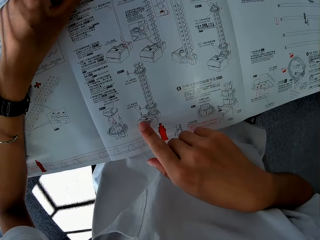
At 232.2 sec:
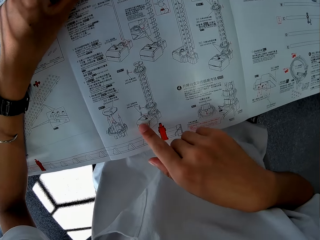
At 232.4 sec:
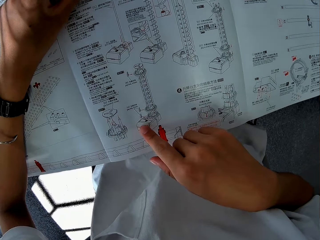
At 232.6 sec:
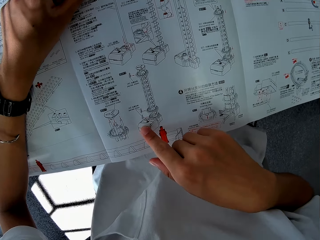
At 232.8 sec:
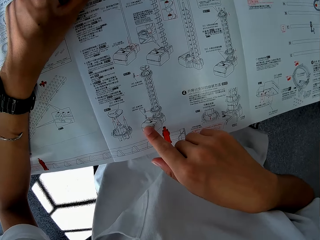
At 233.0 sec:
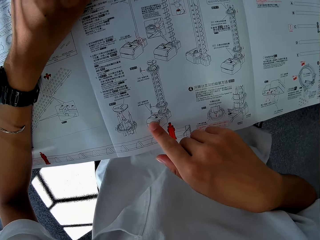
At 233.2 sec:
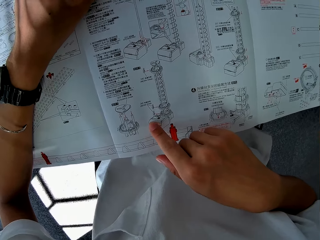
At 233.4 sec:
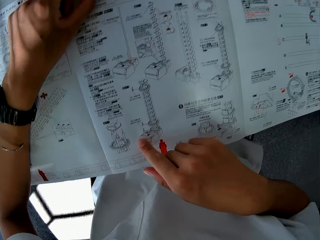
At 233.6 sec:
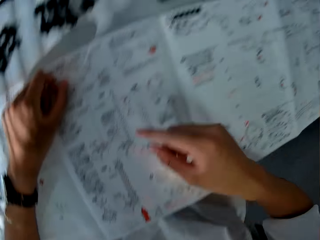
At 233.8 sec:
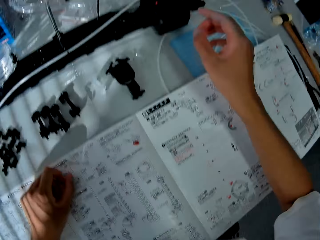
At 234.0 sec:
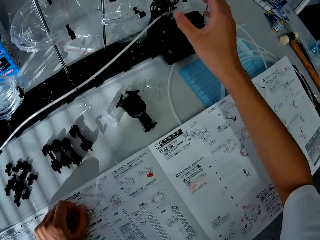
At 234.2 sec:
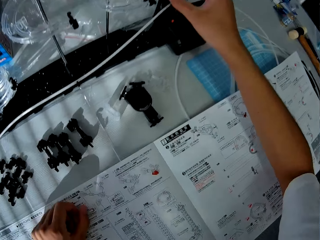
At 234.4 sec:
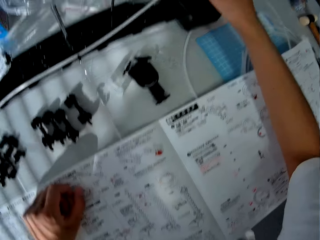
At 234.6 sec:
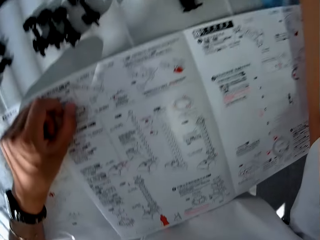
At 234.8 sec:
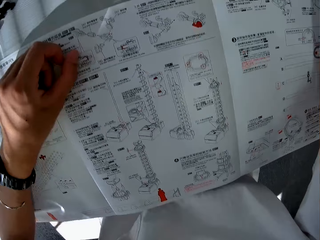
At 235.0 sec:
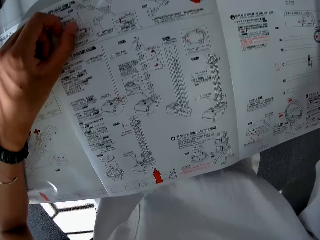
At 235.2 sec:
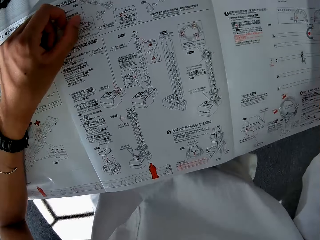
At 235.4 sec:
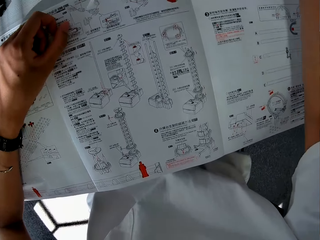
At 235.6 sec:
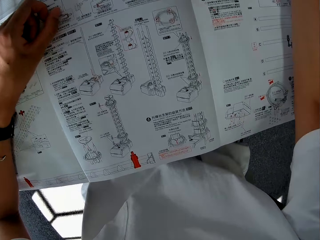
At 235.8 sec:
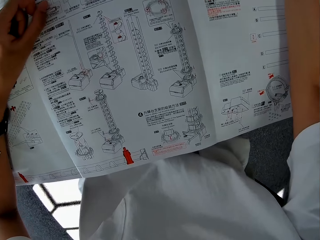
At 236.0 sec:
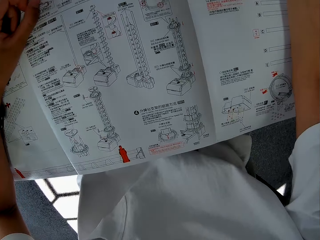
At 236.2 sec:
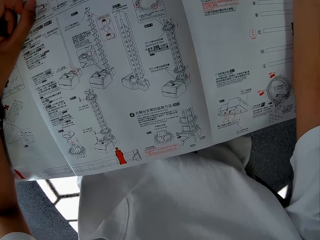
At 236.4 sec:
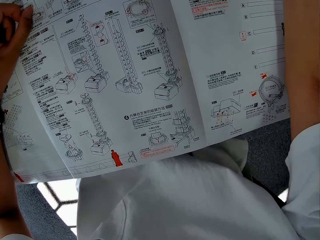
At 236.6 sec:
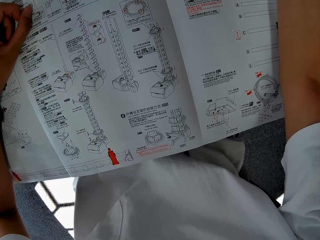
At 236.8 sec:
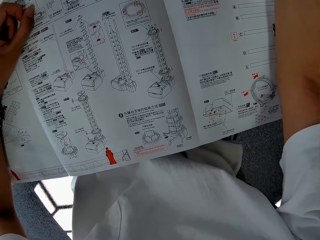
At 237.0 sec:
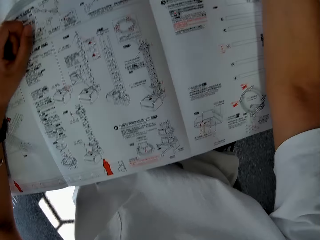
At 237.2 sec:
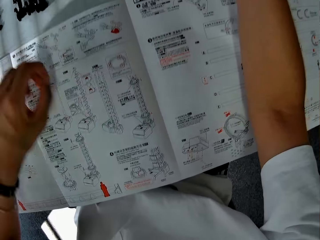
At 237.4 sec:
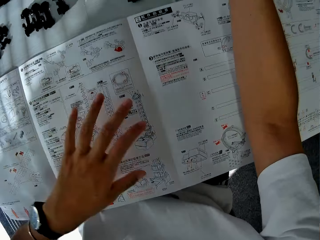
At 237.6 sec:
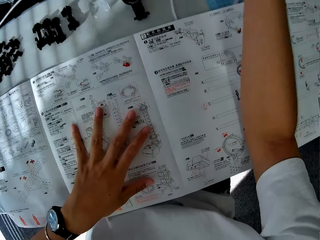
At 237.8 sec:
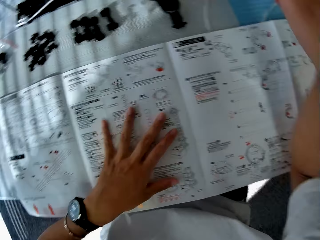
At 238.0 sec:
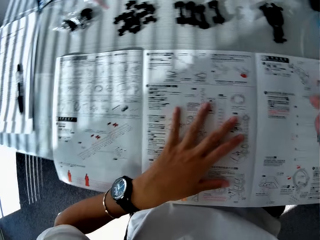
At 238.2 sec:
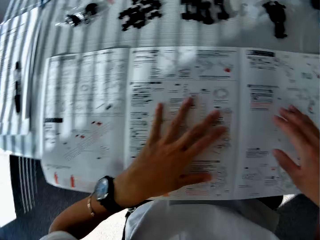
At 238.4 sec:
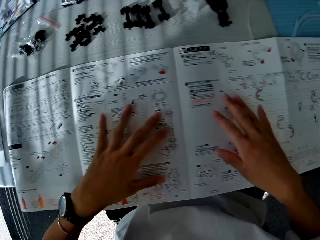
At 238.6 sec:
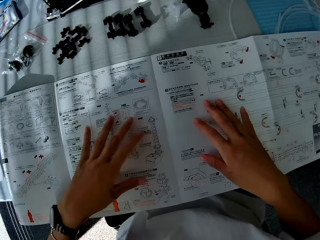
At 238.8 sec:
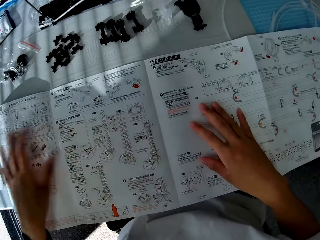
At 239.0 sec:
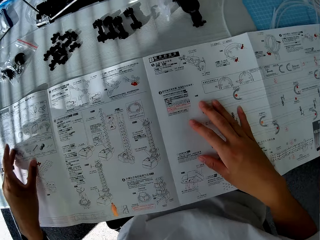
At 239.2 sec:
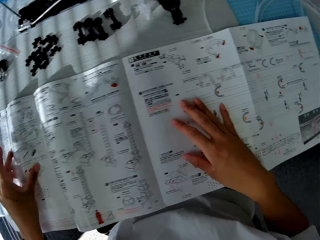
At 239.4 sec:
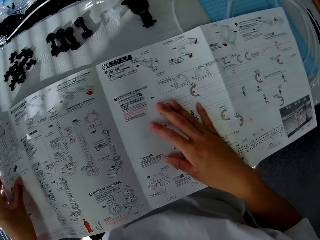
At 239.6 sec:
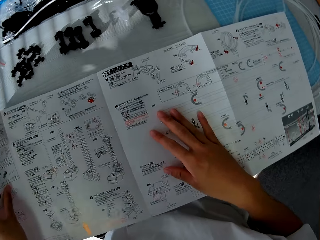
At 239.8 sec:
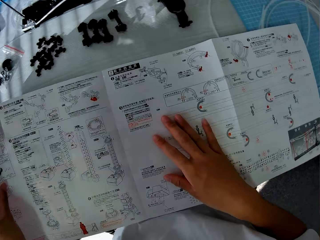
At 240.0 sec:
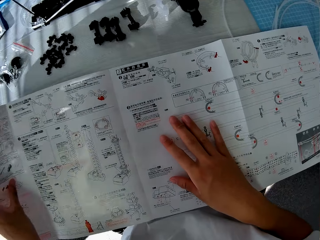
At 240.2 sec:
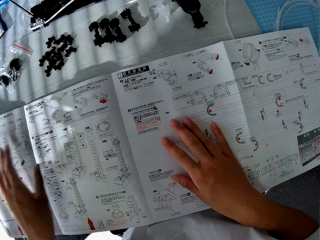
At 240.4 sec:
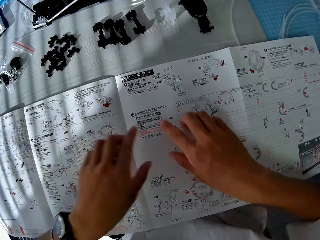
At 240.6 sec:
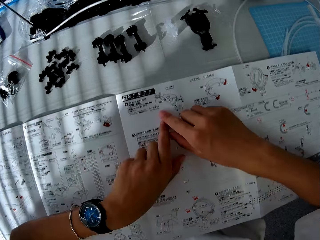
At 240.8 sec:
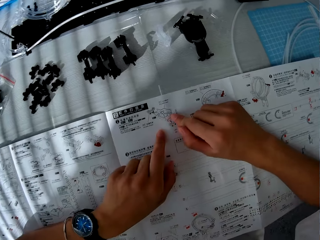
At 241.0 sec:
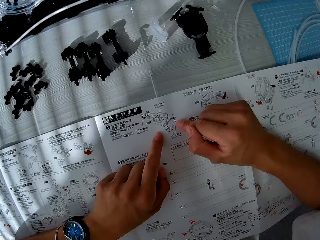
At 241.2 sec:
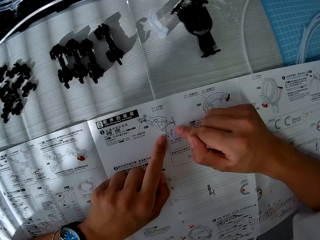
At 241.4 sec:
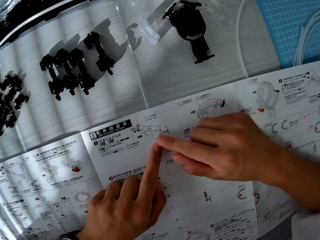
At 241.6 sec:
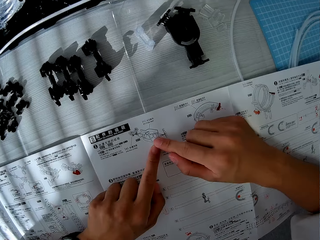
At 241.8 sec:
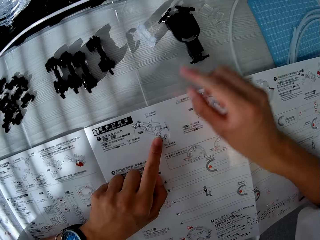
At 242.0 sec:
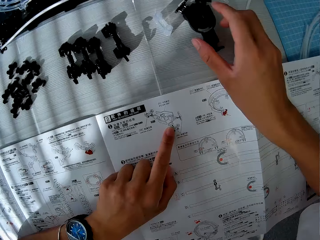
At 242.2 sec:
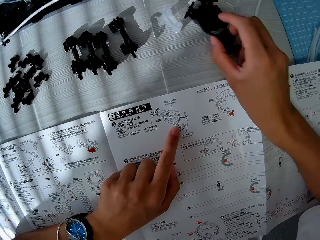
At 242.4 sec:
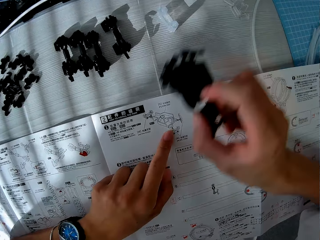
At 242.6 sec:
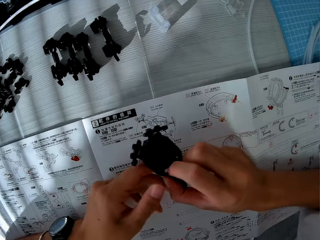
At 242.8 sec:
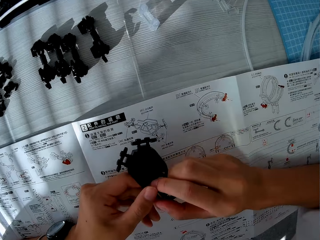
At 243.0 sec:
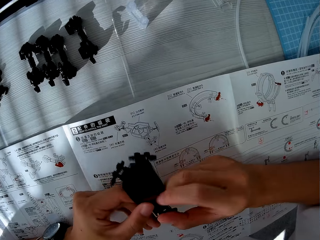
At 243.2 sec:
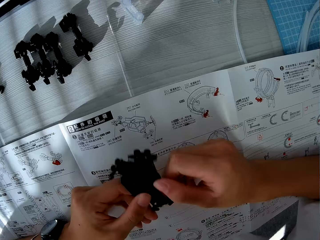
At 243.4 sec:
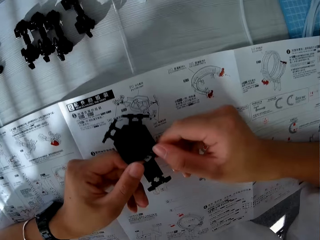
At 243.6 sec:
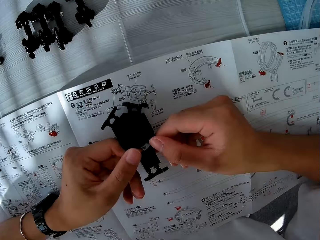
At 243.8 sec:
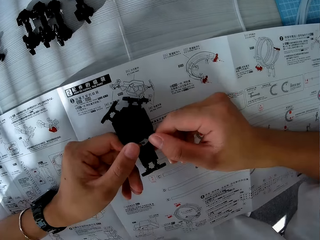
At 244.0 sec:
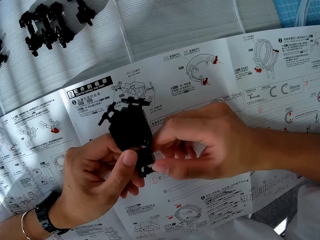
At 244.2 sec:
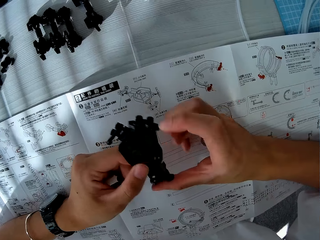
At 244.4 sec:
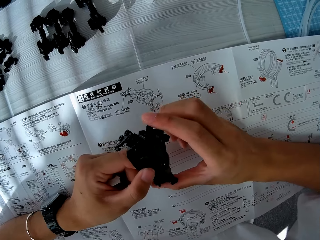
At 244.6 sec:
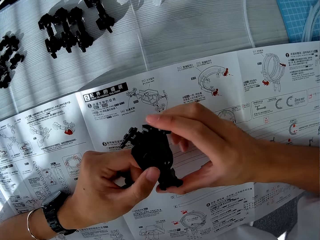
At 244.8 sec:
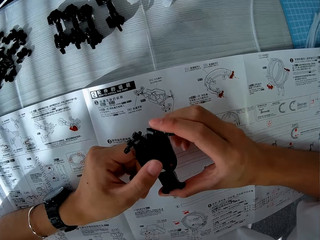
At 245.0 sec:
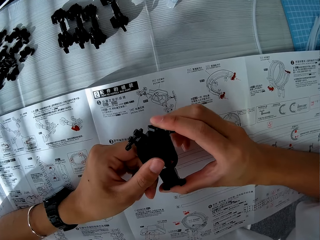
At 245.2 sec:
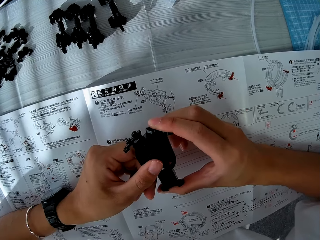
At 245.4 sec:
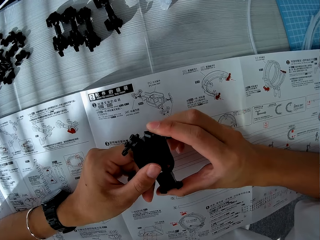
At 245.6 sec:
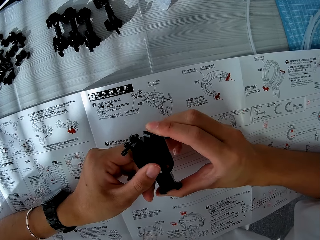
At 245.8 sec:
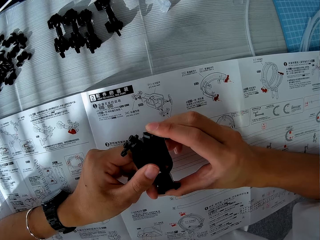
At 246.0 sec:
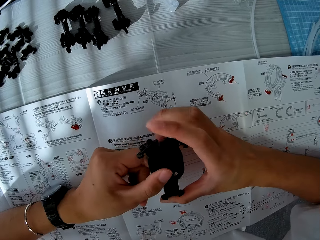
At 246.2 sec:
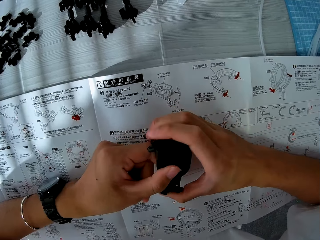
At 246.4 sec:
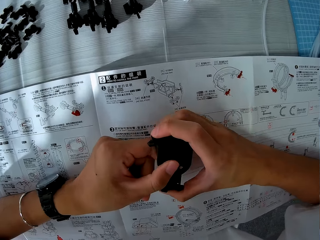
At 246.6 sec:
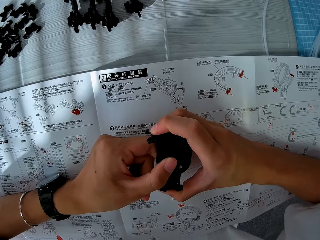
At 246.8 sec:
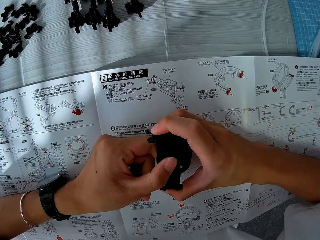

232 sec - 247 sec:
The camera wearer examines the manual or booklet. He points at the booklet. He touches the mechanical model with his right hand. He holds something. He examines the manual. He moves the manual on the table. He holds the booklet. He points at the booklet. He picks up a piece from the table. He examines the piece and holds the piece in his hands.

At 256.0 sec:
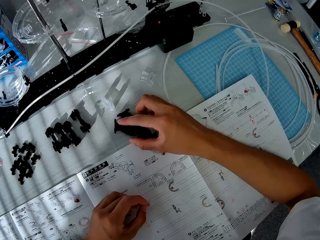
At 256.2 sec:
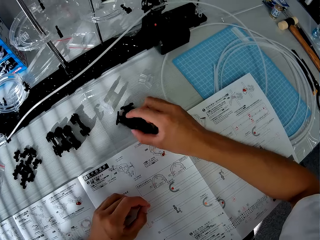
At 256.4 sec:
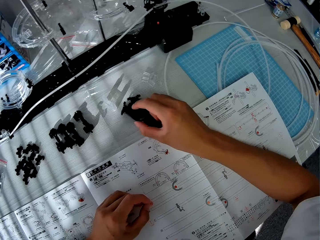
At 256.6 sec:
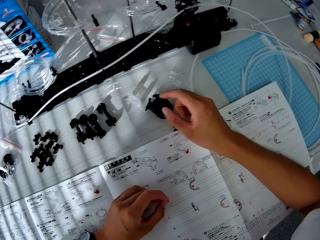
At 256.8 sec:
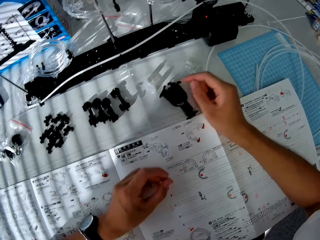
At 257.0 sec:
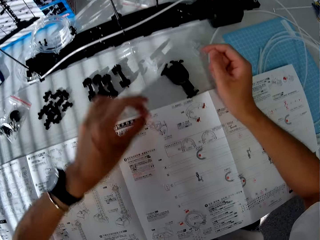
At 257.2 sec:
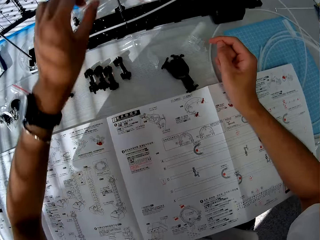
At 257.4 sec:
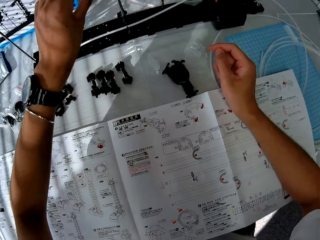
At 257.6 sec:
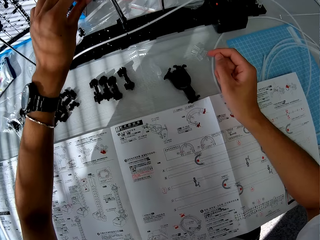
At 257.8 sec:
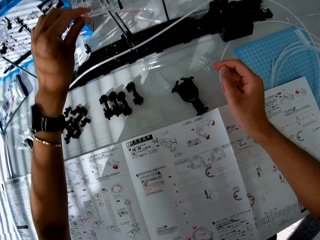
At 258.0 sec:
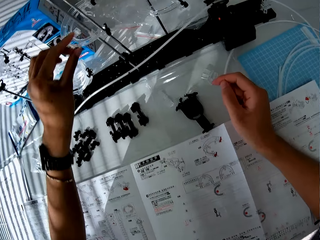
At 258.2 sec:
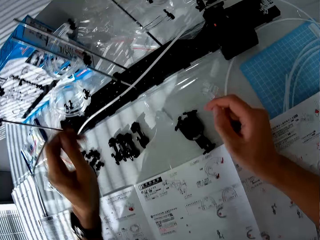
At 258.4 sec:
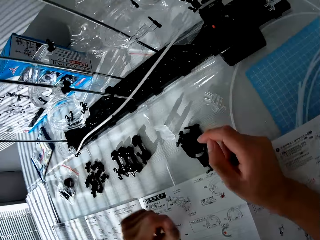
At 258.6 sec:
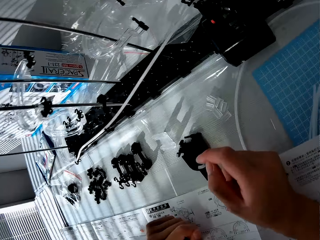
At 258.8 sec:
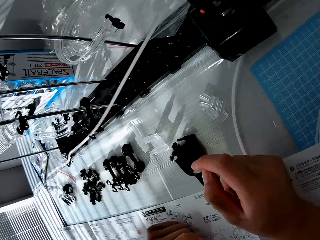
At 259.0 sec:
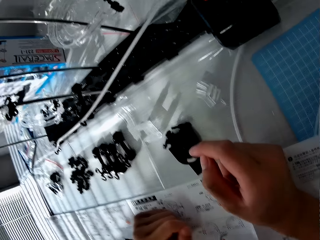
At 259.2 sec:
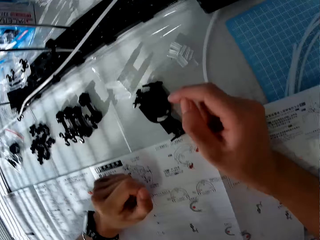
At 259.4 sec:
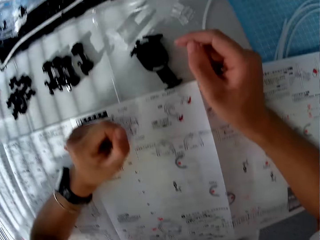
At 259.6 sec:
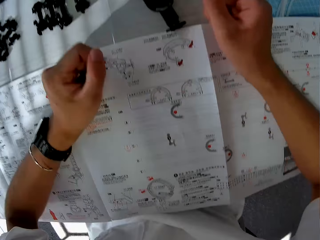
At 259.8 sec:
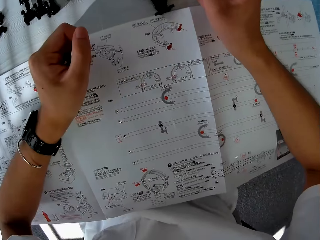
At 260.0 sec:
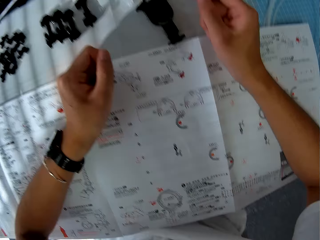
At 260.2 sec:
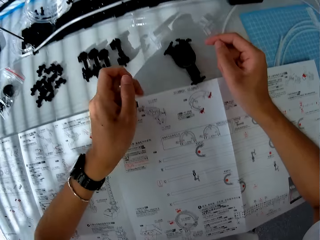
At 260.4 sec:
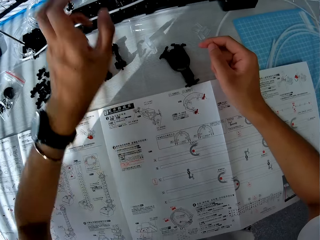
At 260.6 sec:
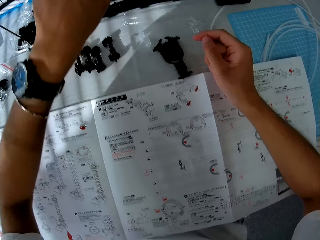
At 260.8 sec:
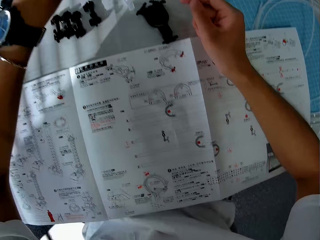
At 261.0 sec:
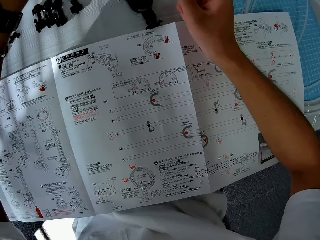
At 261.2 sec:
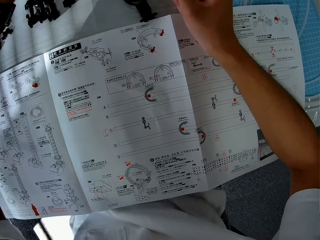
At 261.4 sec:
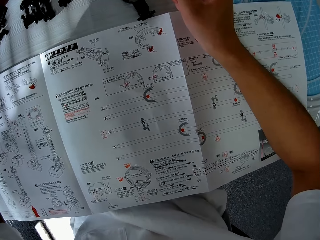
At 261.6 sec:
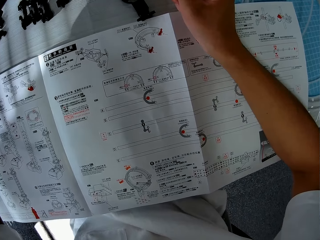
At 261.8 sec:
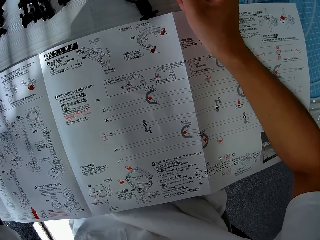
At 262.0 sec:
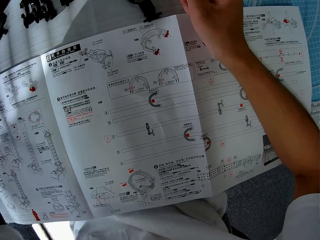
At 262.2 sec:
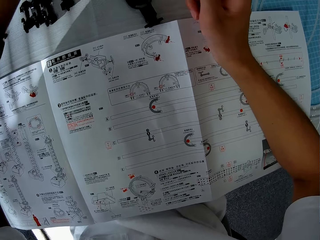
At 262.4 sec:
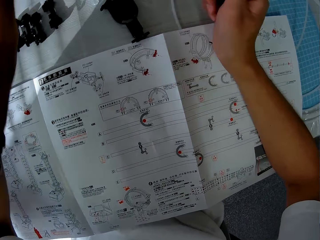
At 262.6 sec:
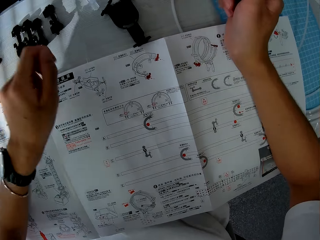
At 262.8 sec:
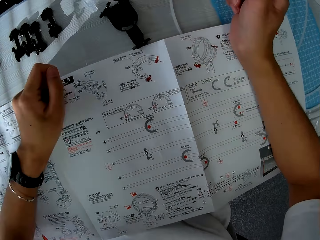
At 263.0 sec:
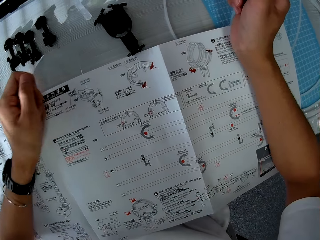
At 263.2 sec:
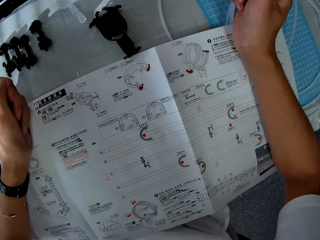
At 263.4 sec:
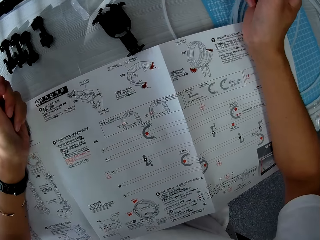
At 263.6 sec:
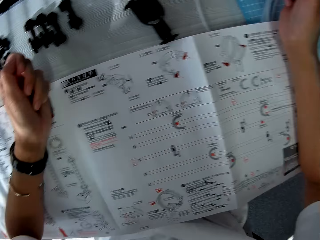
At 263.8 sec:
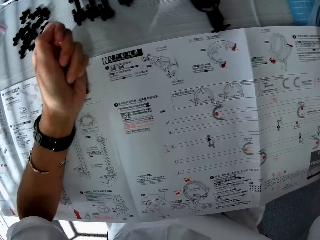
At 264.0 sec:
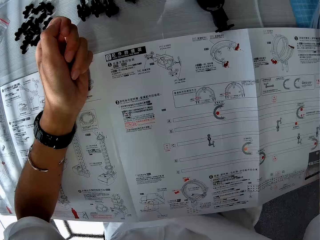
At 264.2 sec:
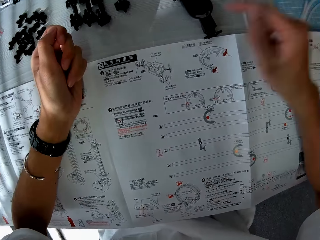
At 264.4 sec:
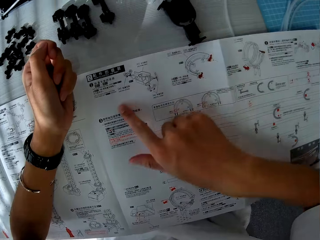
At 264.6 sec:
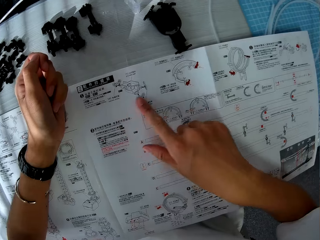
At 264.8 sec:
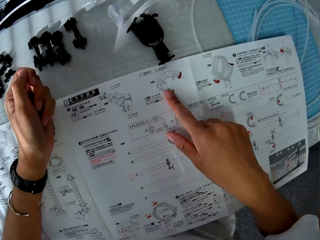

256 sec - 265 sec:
The camera wearer drops the piece on the table. He touches the mechanical model with his left hand. He looks at the manual. He touches the mechanical model with his left hand. He examines the manual.
